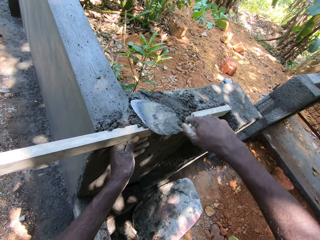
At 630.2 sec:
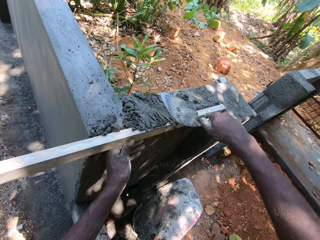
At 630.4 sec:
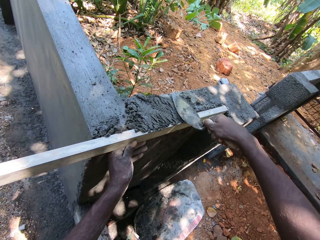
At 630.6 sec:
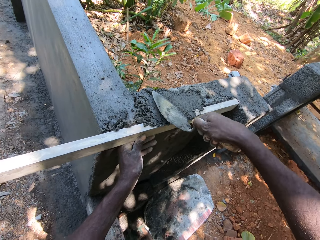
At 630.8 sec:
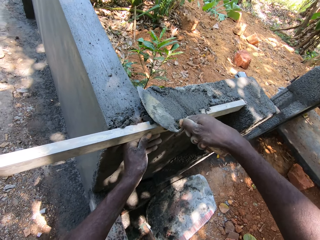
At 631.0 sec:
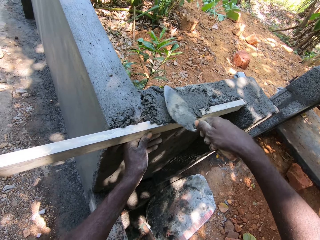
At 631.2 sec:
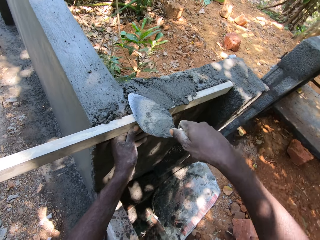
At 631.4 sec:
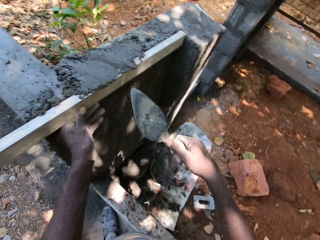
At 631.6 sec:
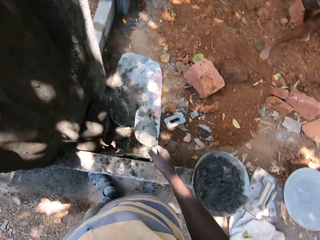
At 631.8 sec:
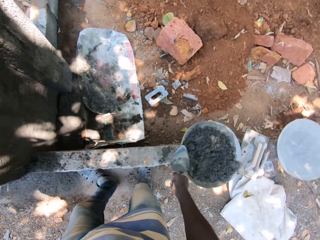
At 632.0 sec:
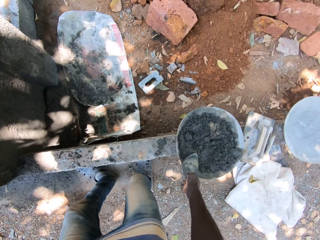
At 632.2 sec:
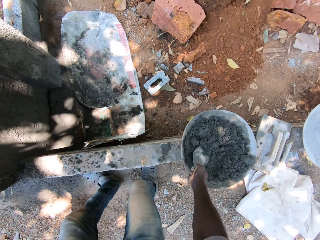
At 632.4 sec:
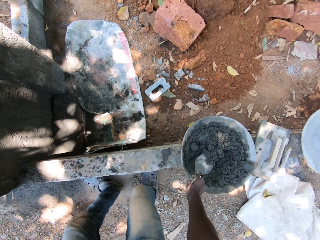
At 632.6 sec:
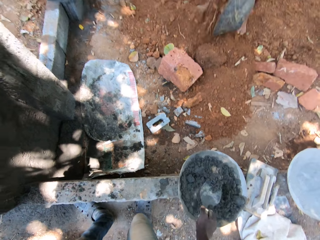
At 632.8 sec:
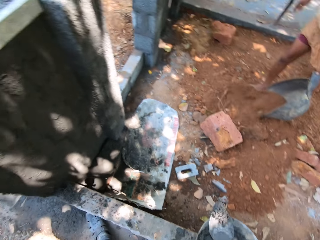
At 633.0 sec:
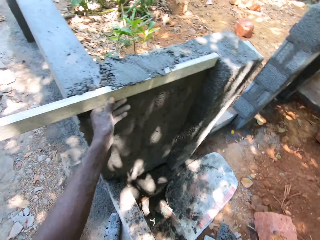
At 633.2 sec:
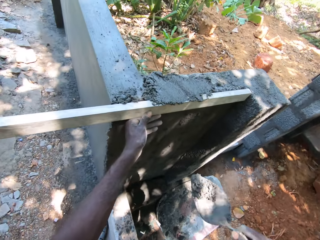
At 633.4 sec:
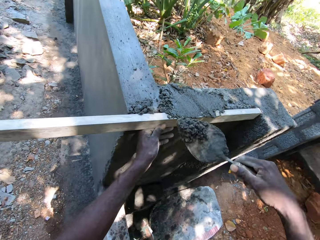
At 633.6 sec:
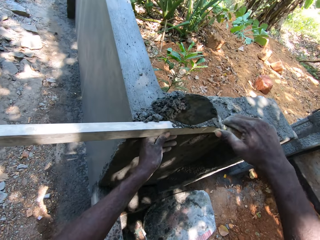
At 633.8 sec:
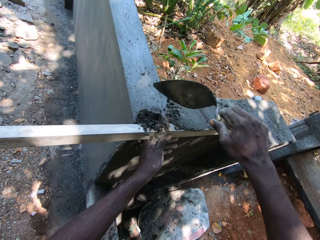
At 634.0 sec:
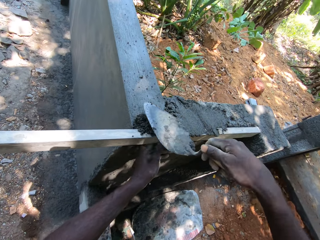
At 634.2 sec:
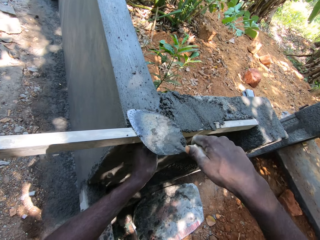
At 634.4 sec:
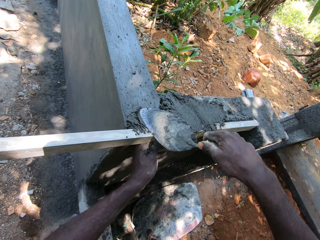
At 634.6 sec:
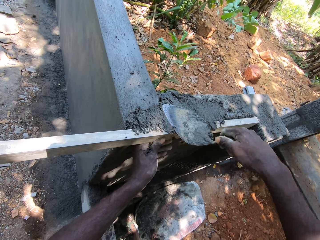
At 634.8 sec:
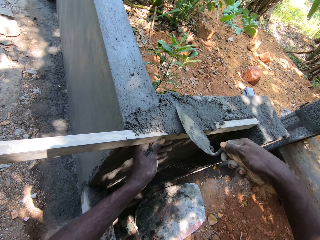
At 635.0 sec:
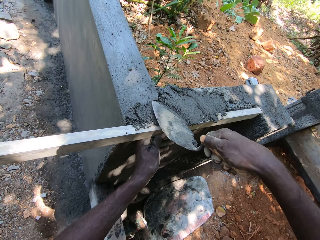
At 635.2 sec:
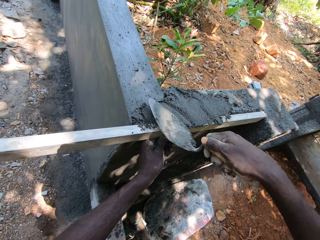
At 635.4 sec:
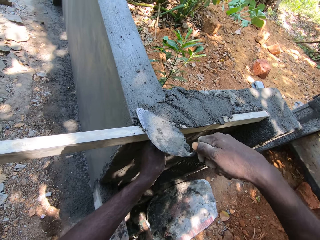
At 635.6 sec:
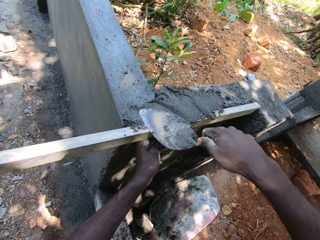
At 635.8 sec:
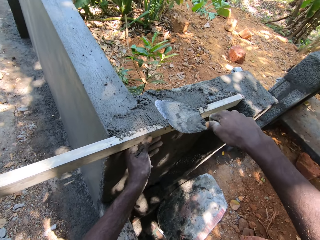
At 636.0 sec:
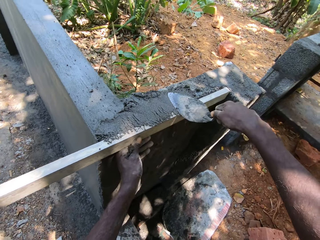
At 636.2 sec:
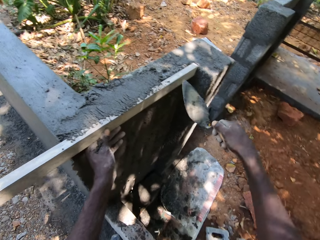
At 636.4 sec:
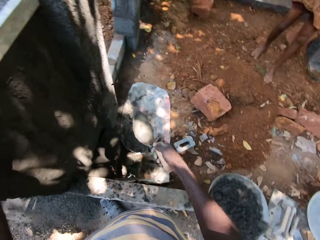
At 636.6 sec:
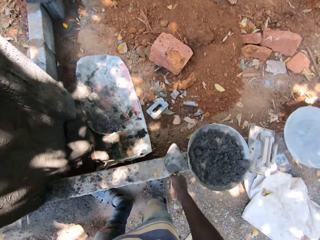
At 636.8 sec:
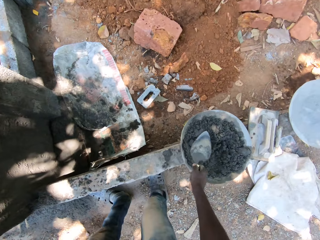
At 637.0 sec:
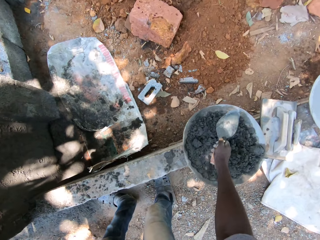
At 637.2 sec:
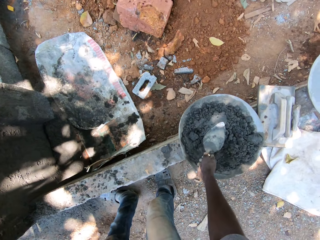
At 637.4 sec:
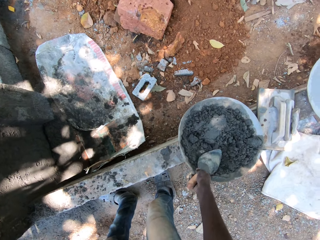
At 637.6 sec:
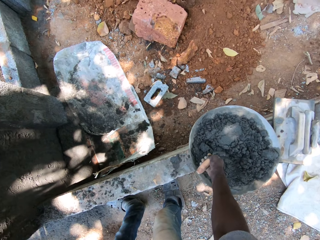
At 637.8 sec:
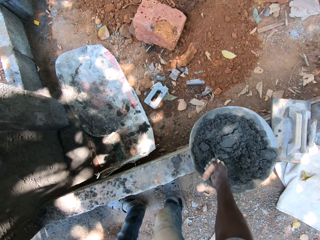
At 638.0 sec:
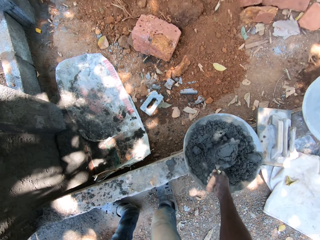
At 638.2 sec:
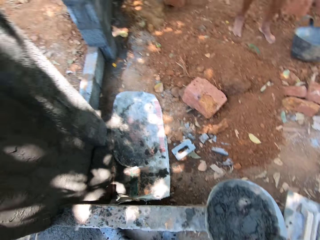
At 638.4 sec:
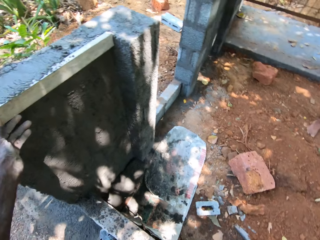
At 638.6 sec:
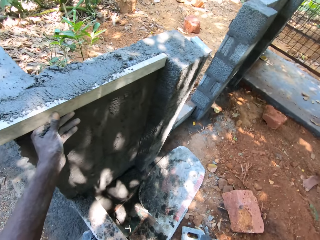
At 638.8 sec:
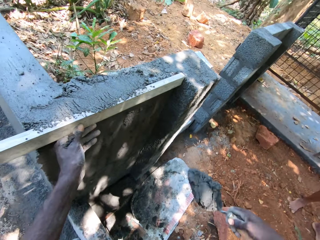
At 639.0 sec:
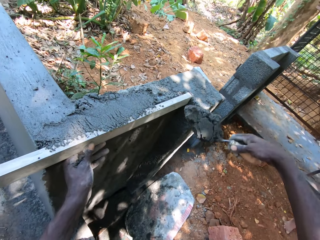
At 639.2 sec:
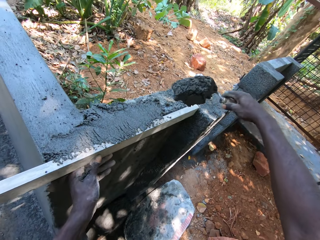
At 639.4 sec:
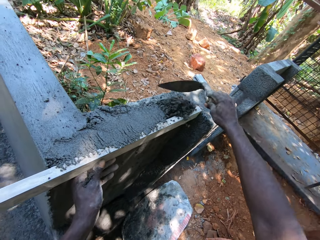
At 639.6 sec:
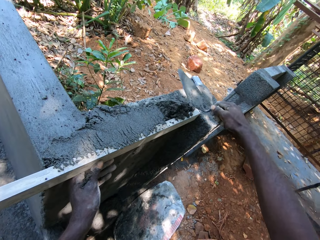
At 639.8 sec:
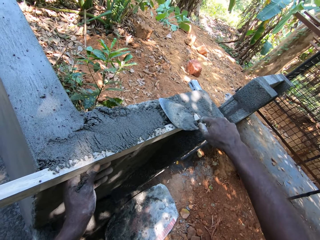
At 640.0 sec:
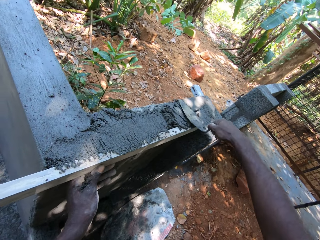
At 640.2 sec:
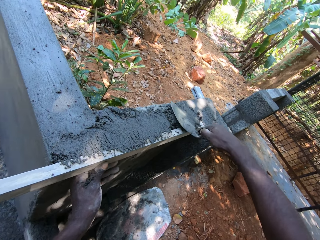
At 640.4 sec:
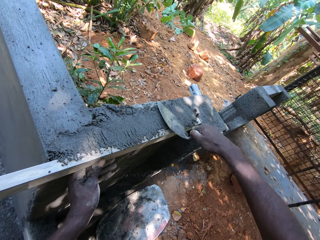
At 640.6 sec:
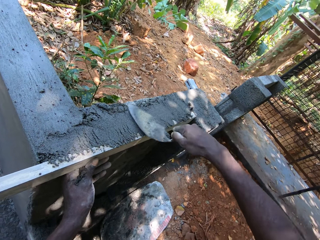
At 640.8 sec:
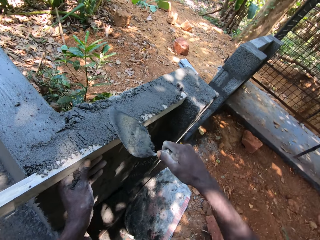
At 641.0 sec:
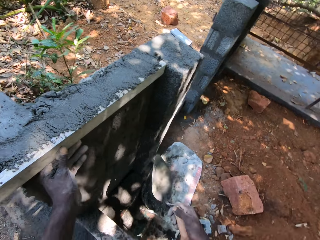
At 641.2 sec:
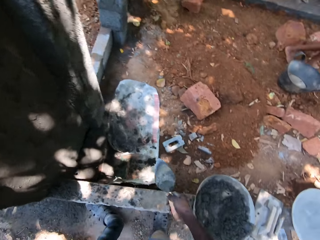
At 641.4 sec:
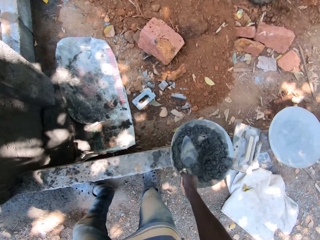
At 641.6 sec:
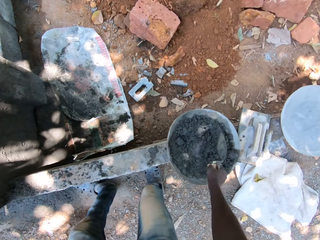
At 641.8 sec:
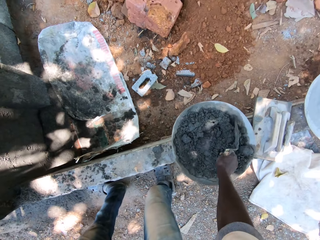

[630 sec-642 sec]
The camera wearer converses with a man. He converses with the man again. He takes the cement mixture from the hand pan with the hand trowel in his right hand. He pours the cement mixture in the hand trowel on the fence with his right hand. He plasters the fence with the cement mixture in the hand trowel in his right hand. He mixes cement. He takes the cement mixture from the hand pan with the hand trowel in his right hand. He pours the cement mixture in the hand trowel on the fence with his right hand. He plasters the fence with the cement mixture in the hand trowel in his right hand.

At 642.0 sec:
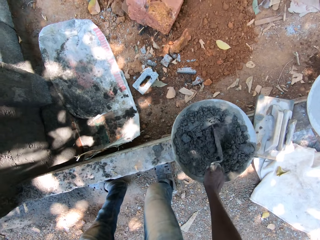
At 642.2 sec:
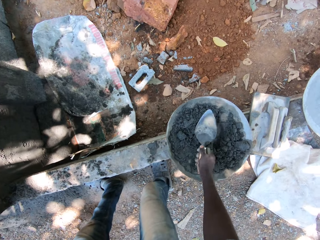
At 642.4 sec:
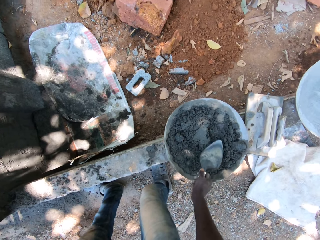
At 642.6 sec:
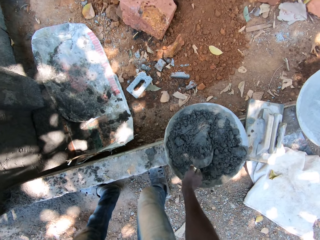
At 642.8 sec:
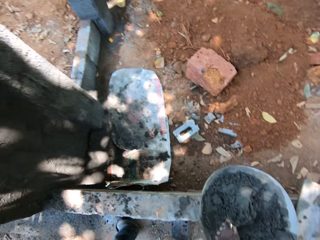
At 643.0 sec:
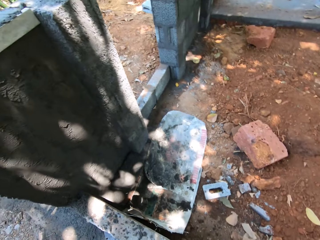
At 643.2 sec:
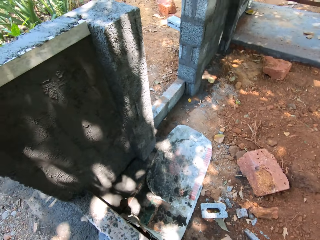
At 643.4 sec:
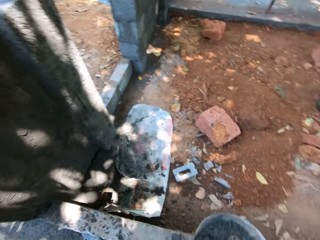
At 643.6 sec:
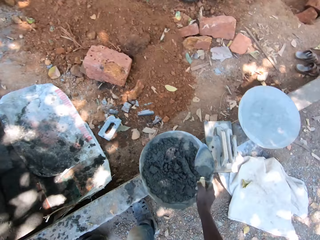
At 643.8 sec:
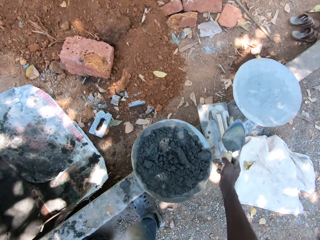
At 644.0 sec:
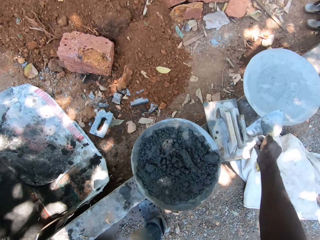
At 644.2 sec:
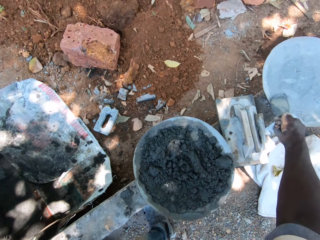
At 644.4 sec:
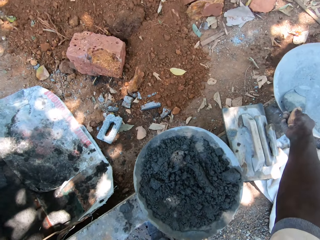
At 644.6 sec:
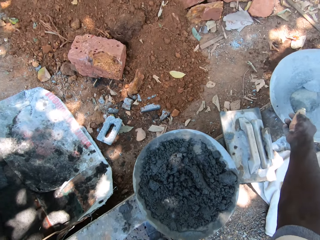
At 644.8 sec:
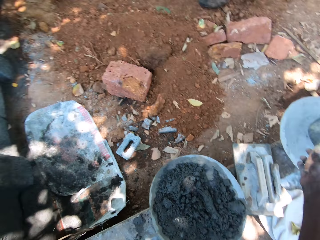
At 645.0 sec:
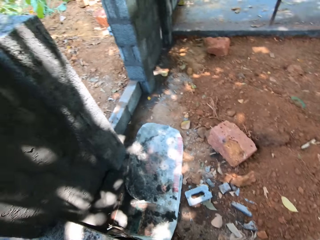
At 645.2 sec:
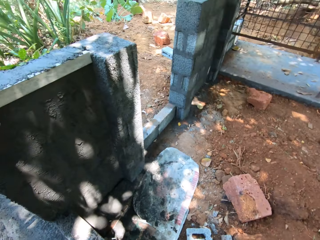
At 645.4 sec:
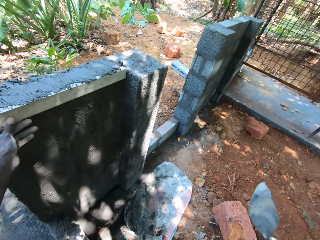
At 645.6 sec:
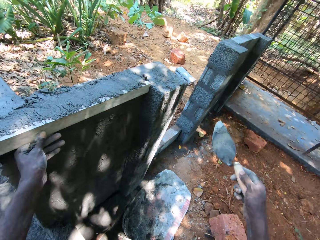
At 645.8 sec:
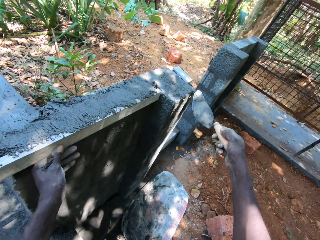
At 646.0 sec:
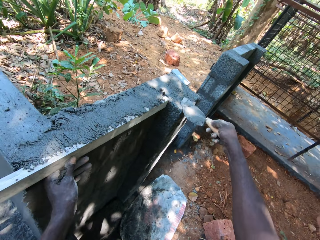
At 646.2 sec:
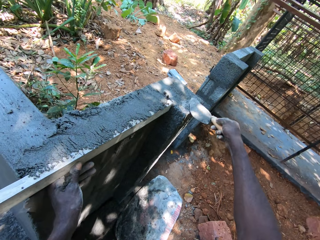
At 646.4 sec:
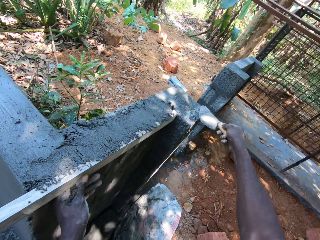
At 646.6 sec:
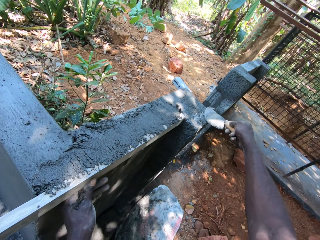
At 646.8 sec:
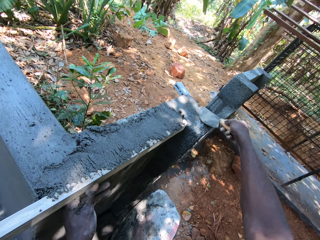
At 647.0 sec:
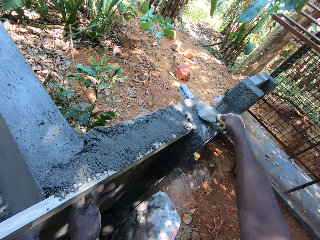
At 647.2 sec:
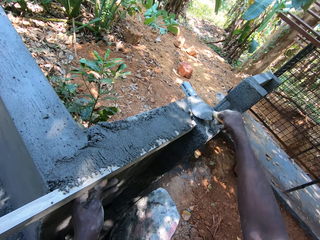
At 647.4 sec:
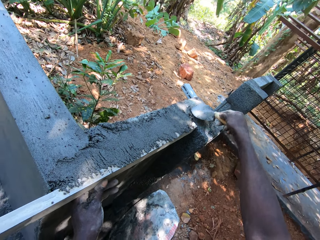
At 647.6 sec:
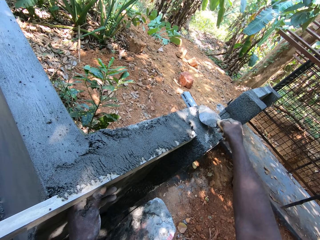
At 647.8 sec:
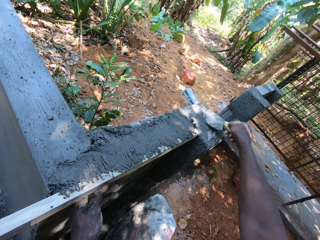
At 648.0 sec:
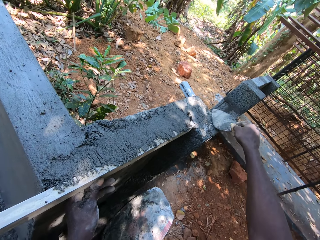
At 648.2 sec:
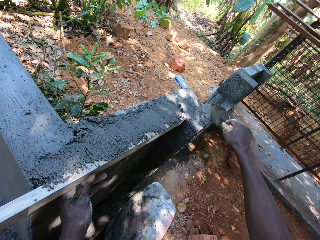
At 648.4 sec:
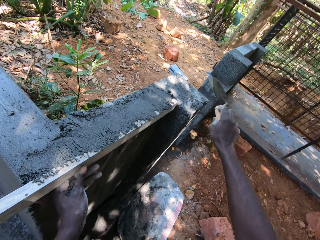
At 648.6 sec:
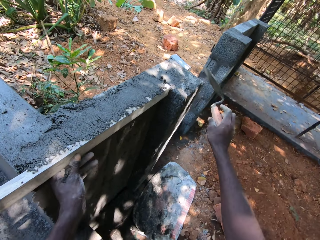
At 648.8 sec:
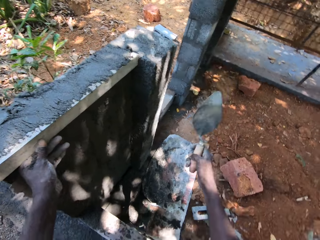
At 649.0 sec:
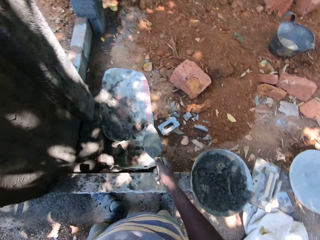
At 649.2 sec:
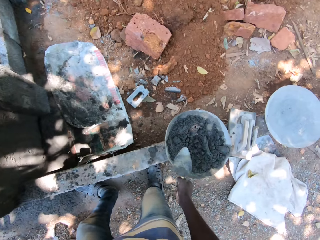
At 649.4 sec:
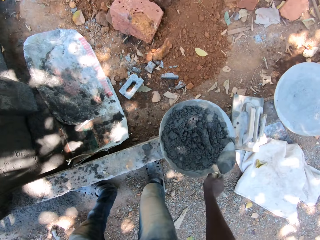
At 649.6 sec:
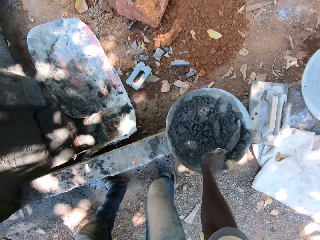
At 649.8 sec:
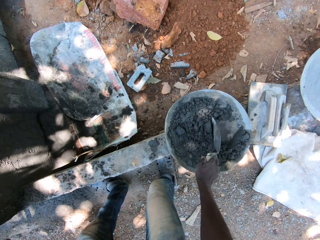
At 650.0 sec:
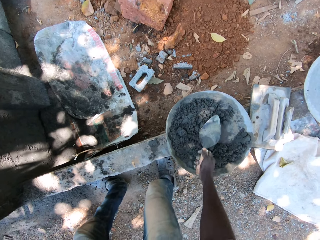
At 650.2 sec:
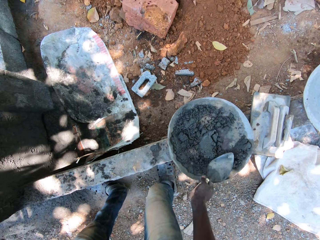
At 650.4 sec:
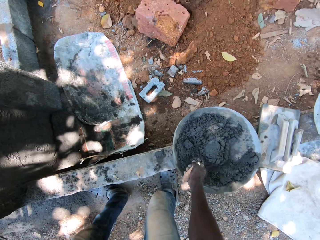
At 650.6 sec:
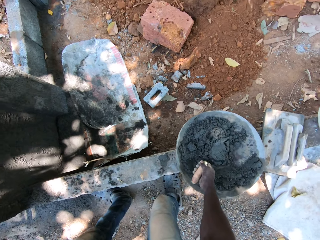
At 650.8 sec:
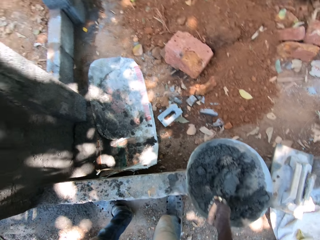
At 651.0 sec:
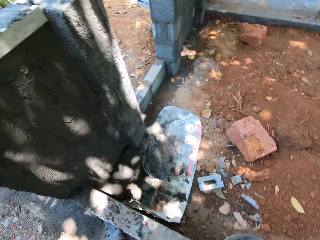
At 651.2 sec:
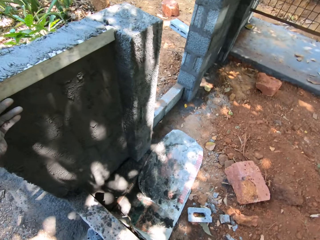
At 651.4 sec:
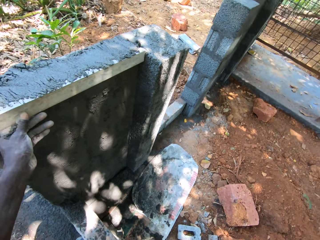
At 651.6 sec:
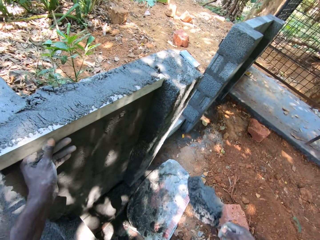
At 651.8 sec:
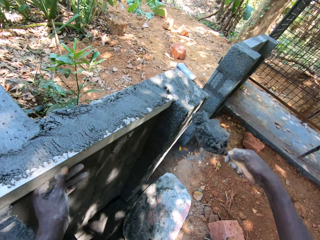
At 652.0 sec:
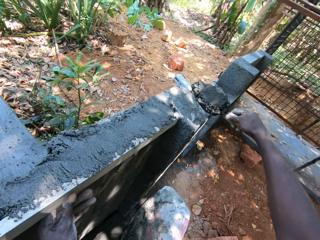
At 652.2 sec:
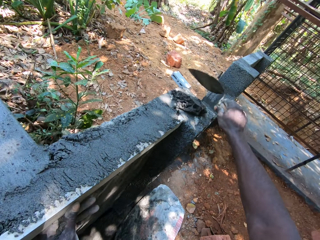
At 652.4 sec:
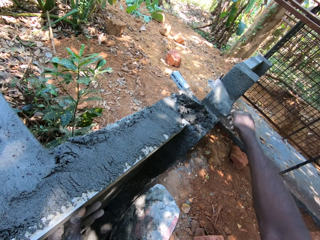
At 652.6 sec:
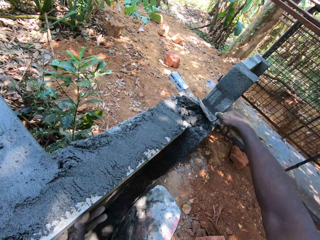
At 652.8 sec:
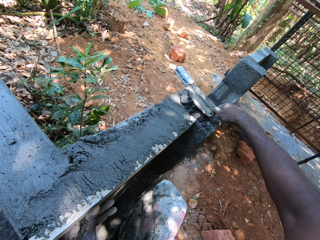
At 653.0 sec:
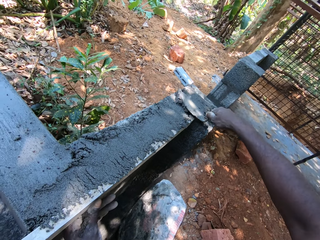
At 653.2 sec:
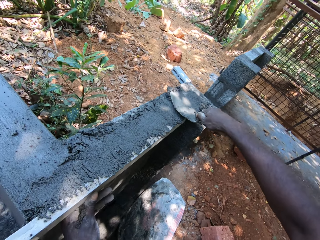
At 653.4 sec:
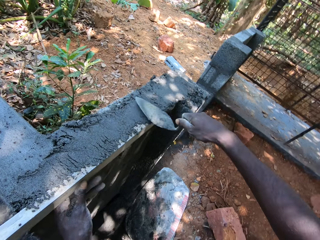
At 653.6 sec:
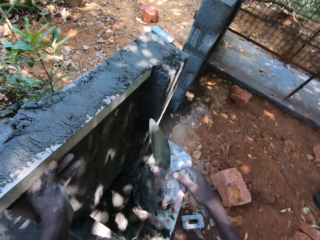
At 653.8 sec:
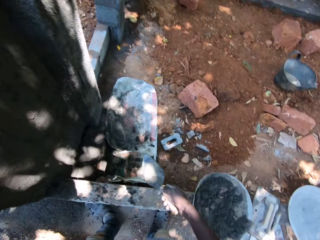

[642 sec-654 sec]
The camera wearer mixes cement. He takes the cement mixture from the hand pan with the hand trowel in his right hand. He takes a cement powder from the hand pan with the hand trowel in his right hand. He pours the cement powder in the hand trowel on the fence with his right hand. He spreads the cement on the wall. He mixes cement. He takes the cement mixture from the hand pan with the hand trowel in his right hand. He pours the cement mixture in the hand trowel on the fence with his right hand. He plasters the fence with the cement mixture in the hand trowel in his right hand.
